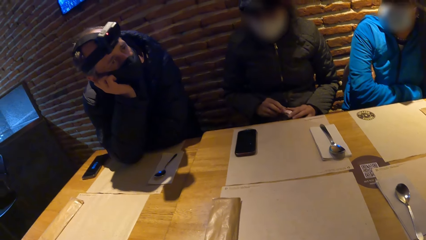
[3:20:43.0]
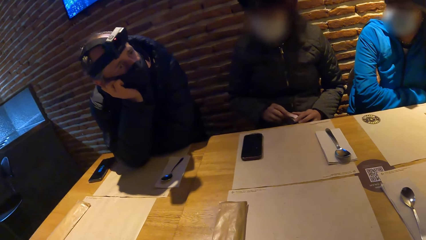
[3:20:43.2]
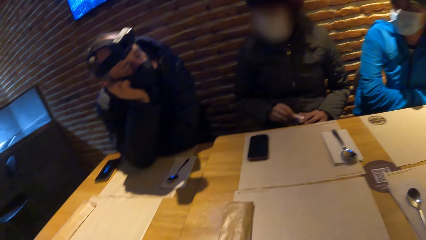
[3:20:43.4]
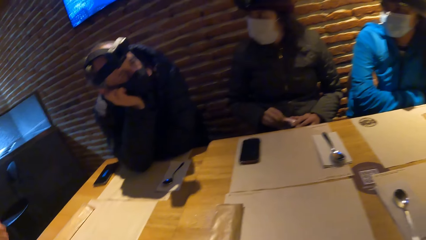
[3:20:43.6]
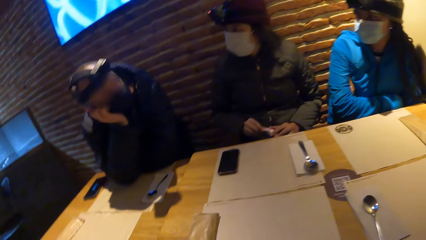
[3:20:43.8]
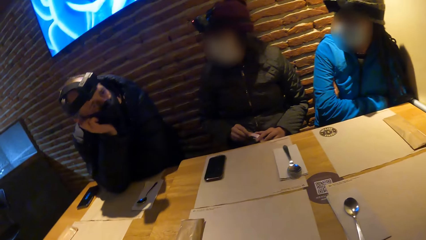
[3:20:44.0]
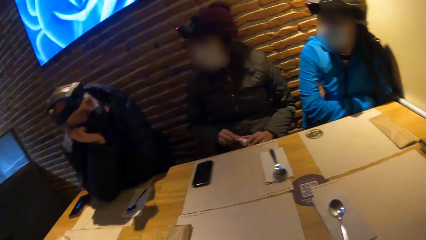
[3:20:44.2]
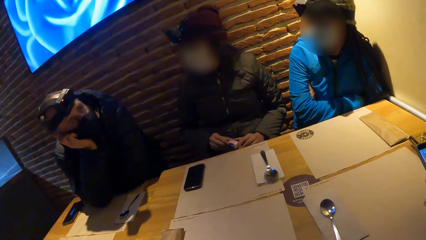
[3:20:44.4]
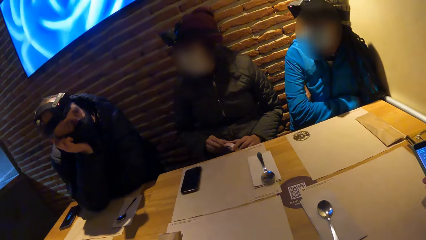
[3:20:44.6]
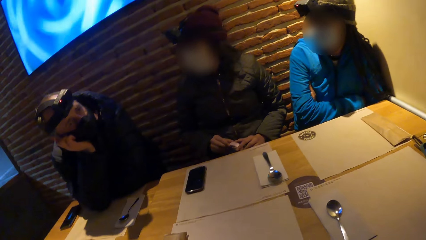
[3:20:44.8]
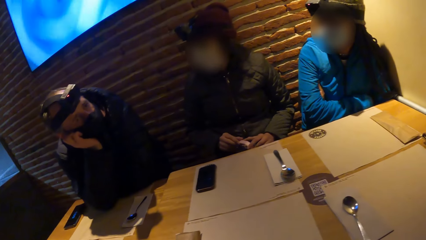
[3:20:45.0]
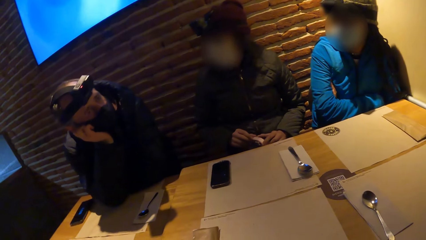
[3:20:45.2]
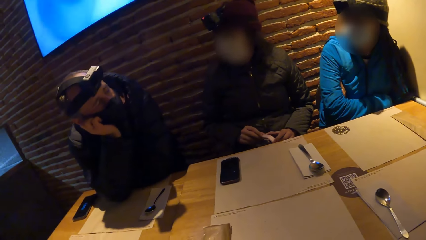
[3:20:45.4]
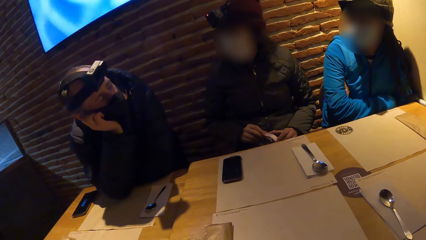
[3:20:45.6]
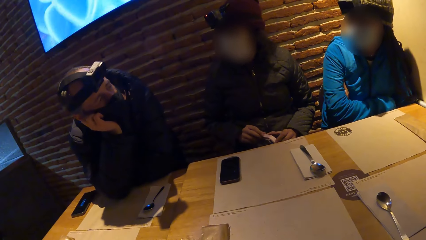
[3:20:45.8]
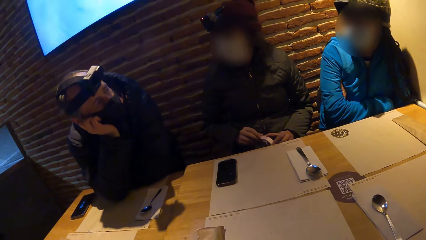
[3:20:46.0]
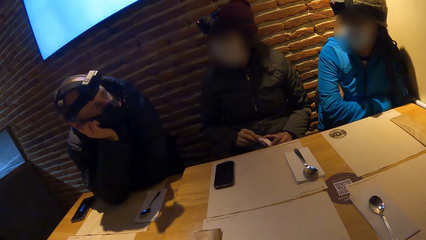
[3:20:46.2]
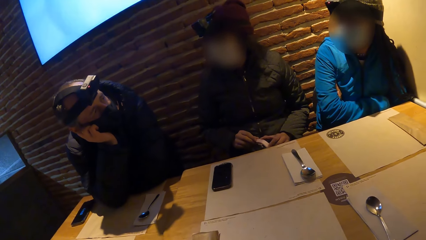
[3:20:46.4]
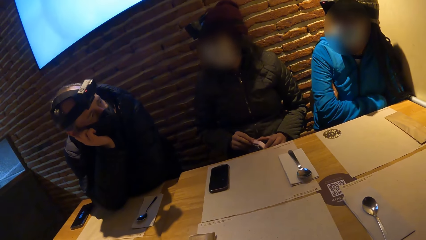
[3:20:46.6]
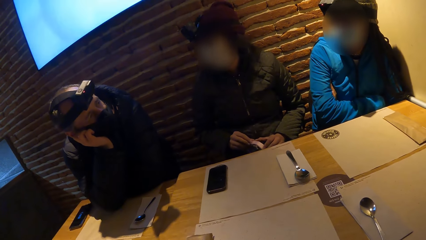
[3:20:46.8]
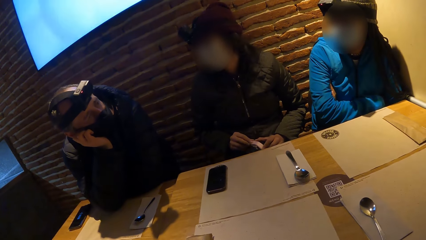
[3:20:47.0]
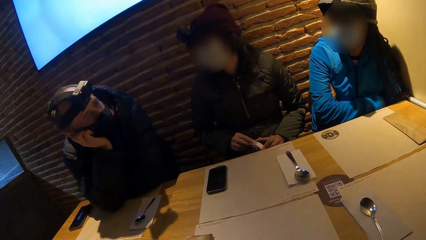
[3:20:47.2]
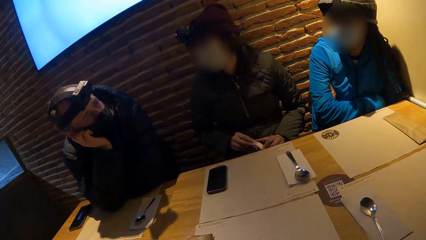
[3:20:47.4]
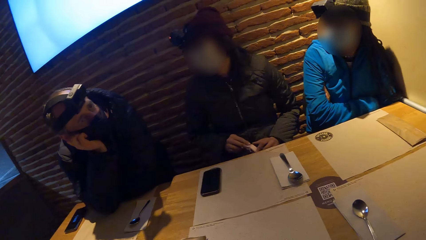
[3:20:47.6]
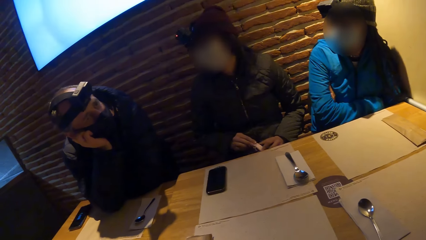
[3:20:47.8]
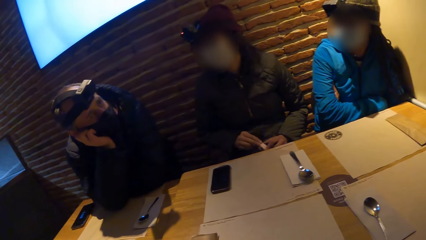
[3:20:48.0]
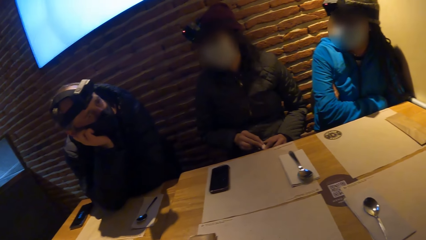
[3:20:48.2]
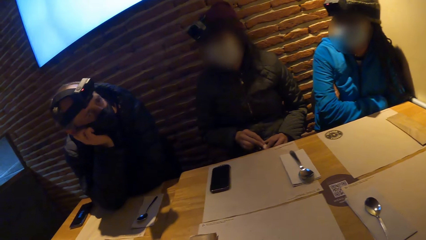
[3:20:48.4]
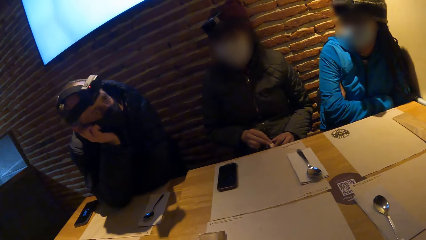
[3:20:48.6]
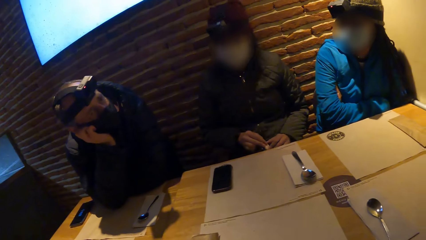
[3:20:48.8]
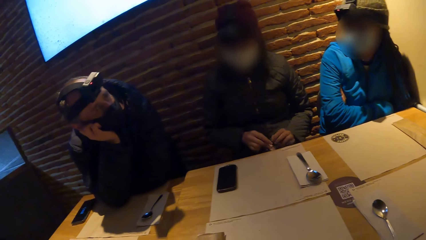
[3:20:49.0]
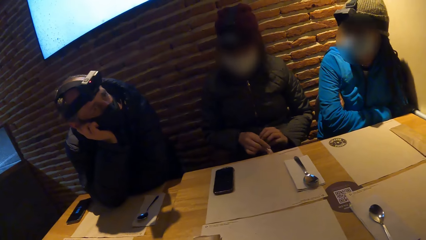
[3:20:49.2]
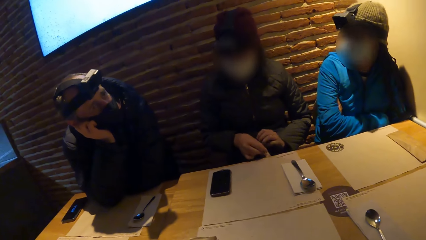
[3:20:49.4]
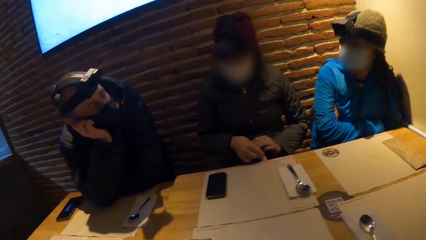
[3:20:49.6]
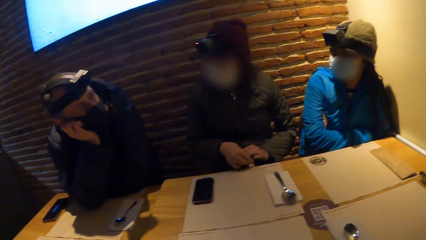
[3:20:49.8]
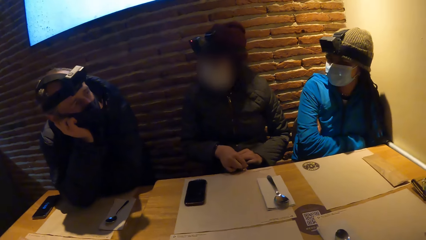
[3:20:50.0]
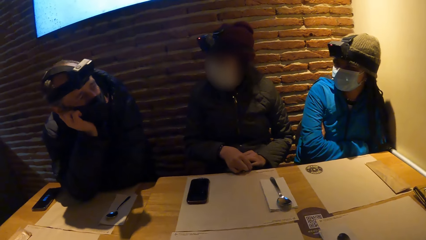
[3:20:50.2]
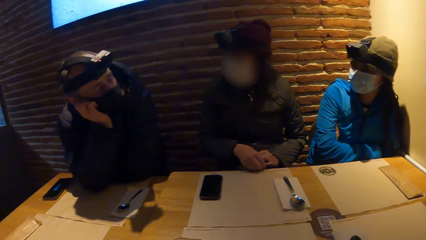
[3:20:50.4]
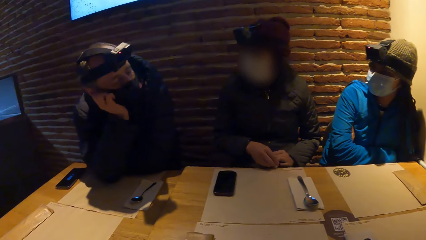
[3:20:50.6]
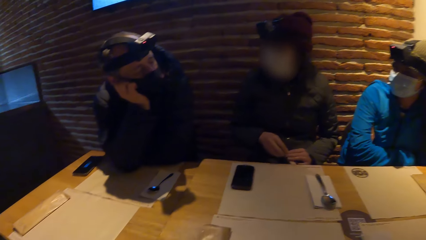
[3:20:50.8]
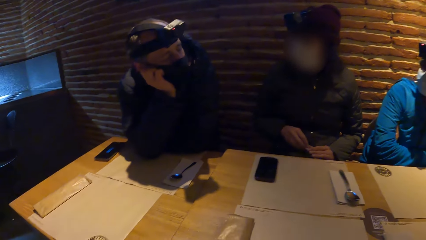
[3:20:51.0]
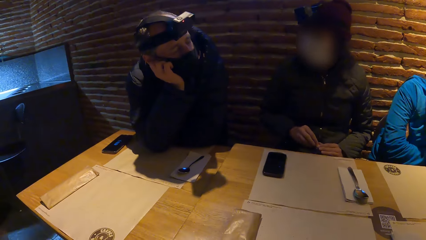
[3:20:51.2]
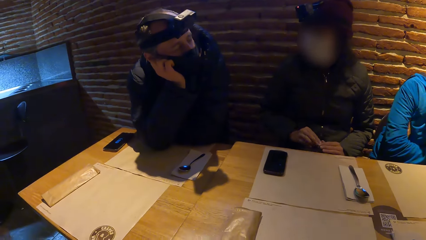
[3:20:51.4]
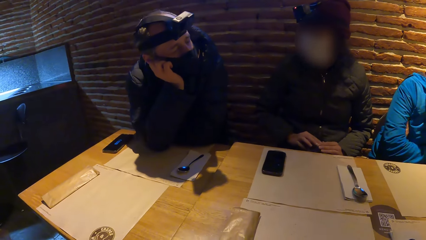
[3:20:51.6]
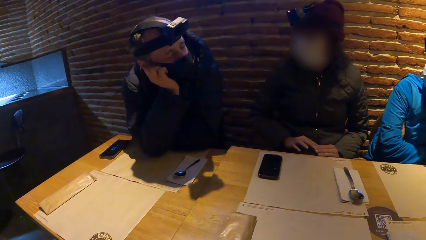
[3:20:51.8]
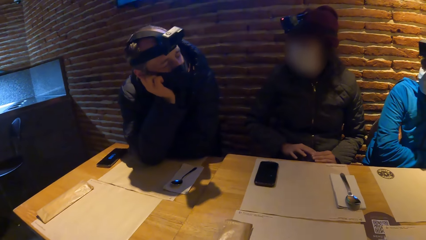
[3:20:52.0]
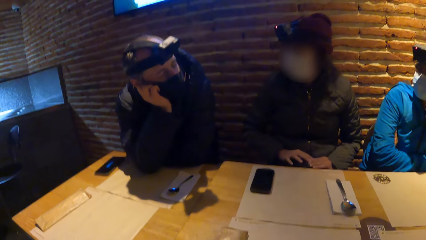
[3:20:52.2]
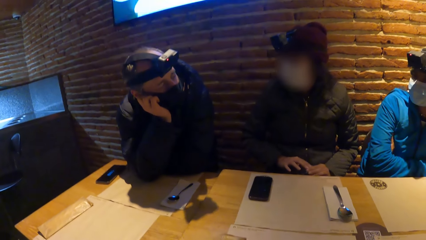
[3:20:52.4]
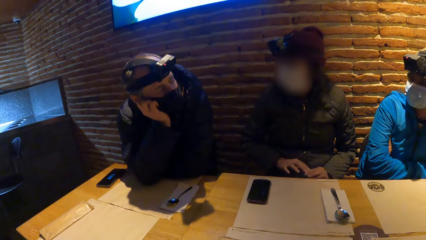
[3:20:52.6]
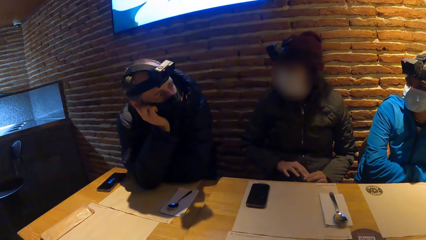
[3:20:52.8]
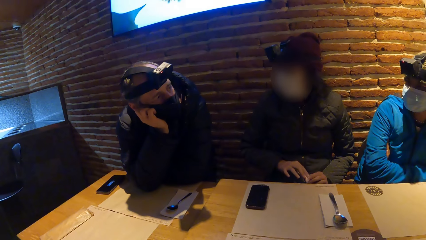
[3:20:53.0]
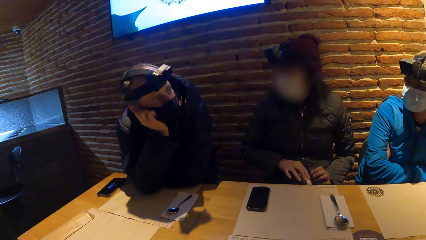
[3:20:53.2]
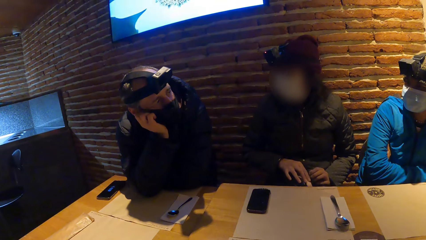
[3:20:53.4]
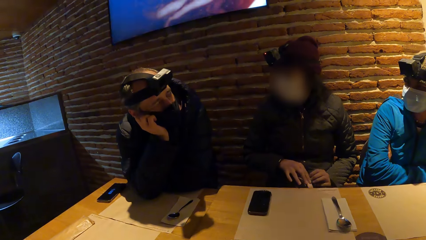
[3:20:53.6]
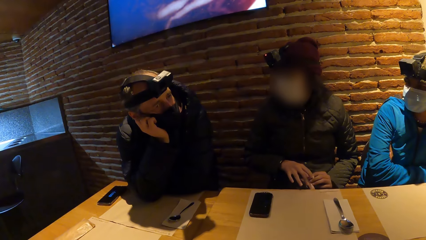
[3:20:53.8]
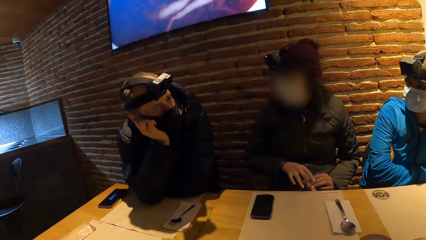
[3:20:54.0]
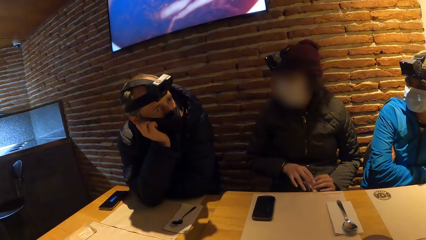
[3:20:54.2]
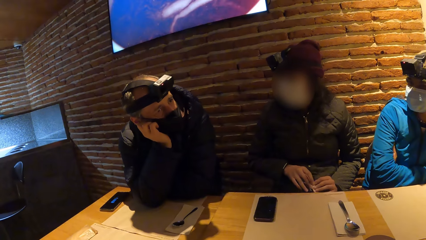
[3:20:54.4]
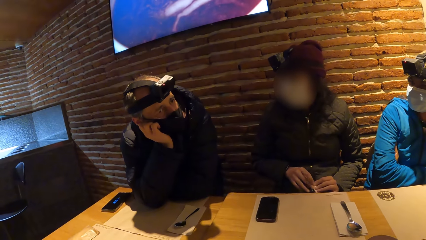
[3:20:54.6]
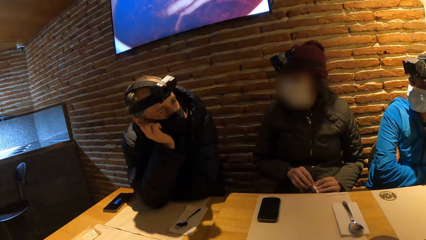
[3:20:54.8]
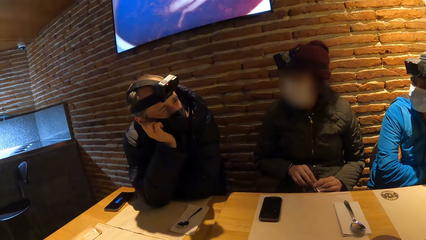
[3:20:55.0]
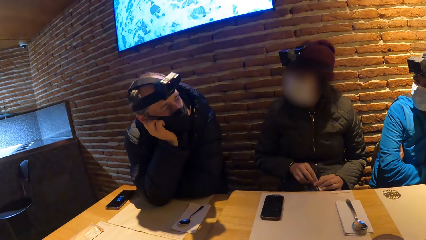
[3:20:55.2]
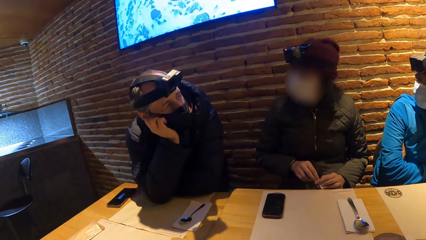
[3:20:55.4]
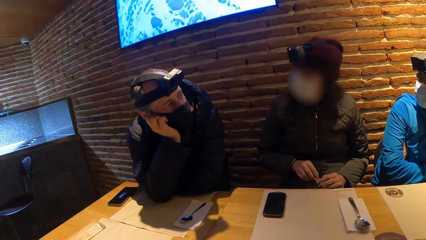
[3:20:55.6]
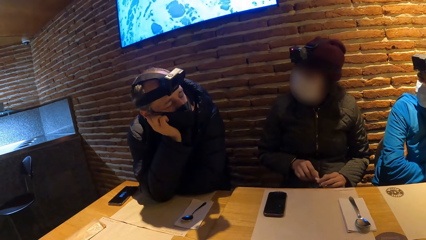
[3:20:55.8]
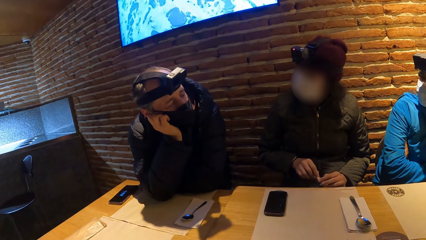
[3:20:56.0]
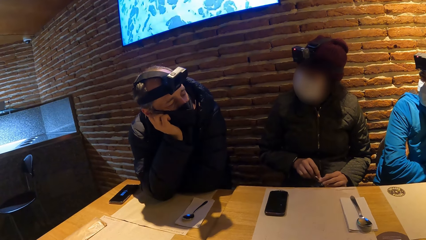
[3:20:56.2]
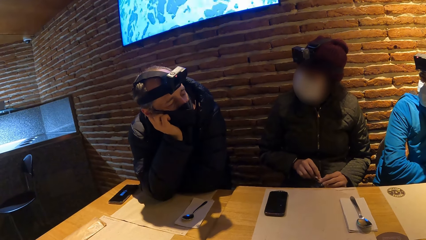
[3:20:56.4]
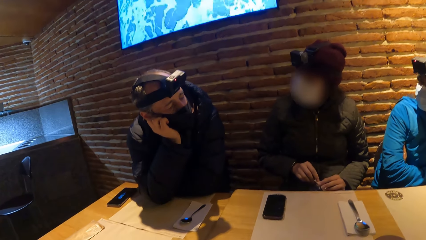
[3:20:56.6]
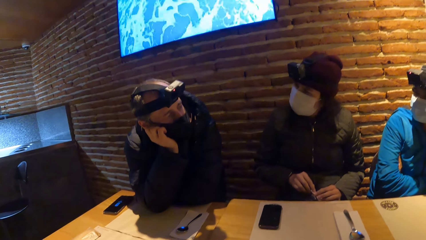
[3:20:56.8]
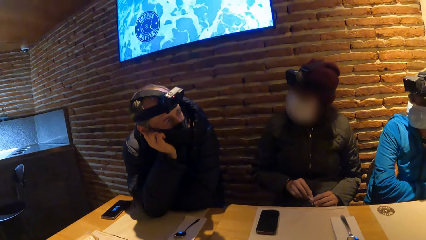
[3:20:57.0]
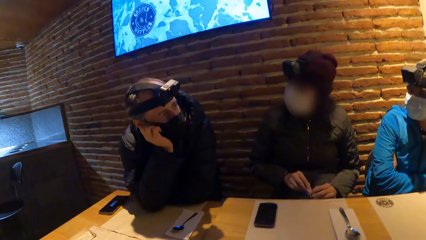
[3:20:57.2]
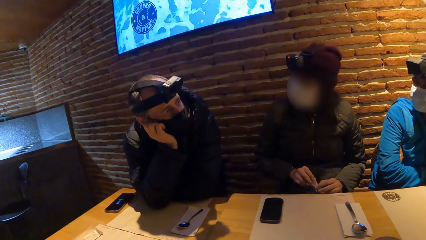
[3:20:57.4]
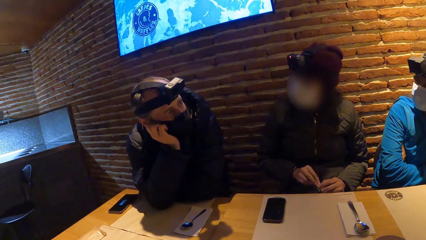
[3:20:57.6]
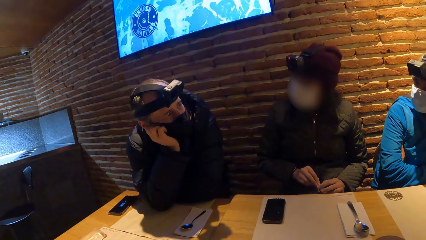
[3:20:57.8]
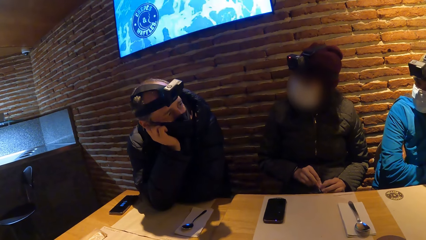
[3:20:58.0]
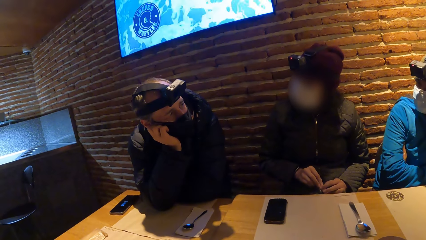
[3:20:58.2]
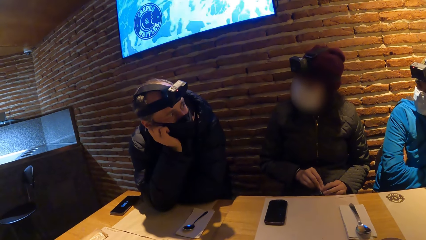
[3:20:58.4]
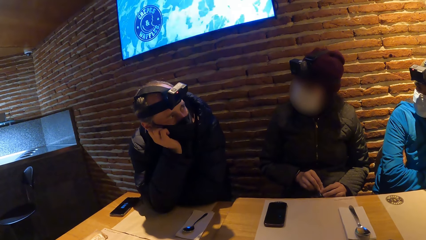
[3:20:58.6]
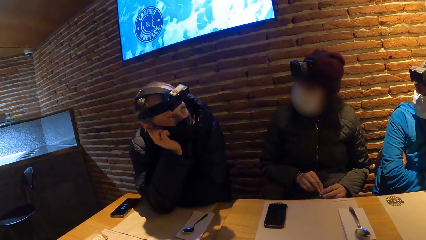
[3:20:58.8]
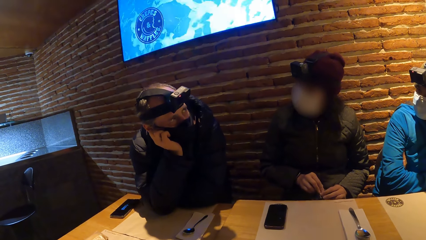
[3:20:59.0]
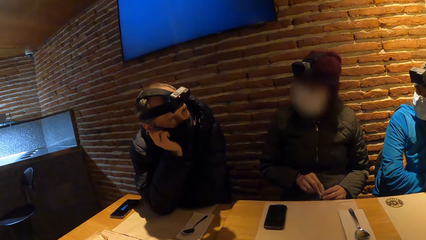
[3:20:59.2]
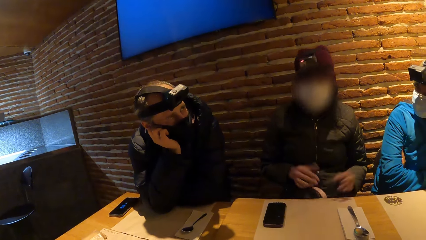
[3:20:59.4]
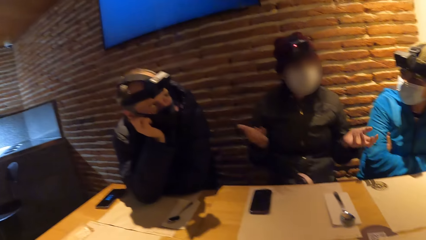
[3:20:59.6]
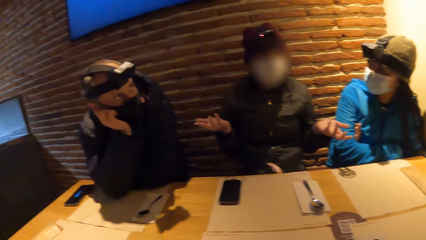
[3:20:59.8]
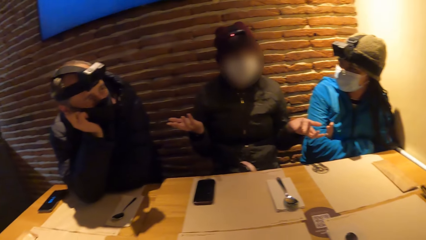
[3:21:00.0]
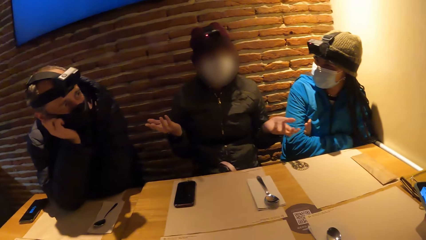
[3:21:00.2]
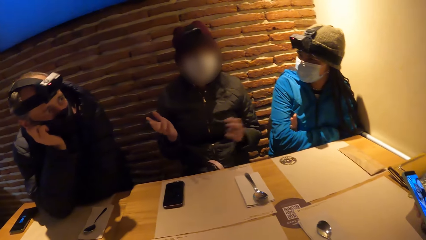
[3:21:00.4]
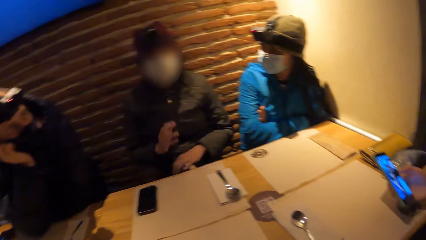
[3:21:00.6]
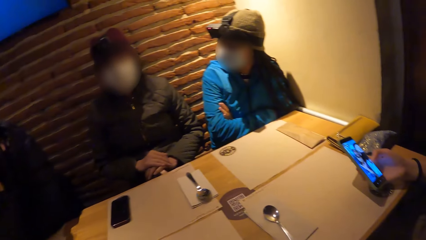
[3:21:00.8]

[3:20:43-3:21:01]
The camera wearer looks around. A woman interacts with a man. The woman interacts with the camera wearer, another woman and the man. A third woman operates a phone with her right hand.
